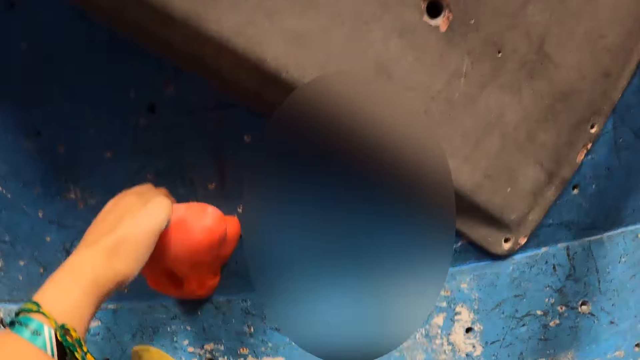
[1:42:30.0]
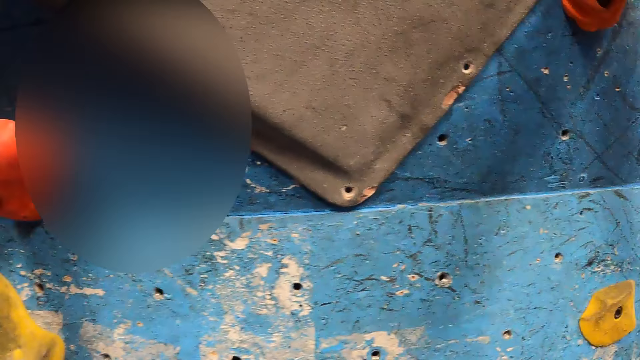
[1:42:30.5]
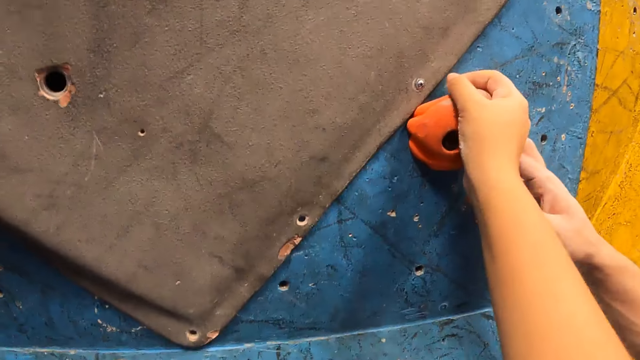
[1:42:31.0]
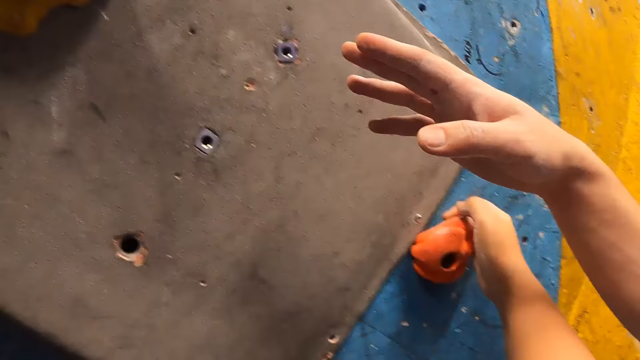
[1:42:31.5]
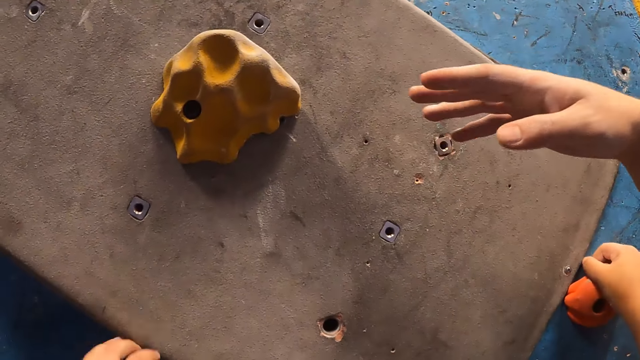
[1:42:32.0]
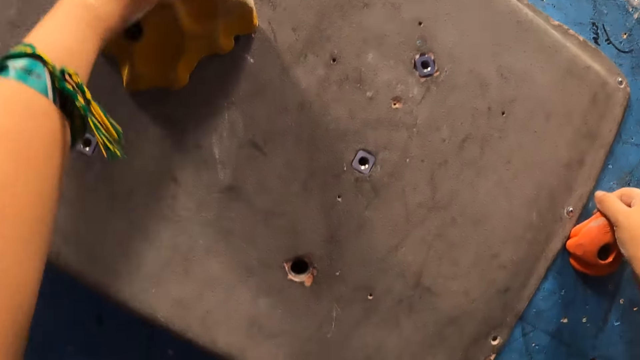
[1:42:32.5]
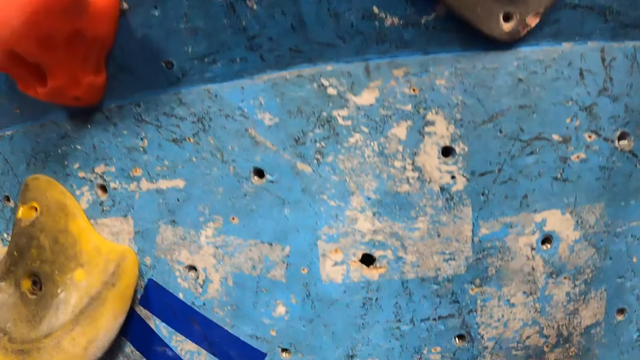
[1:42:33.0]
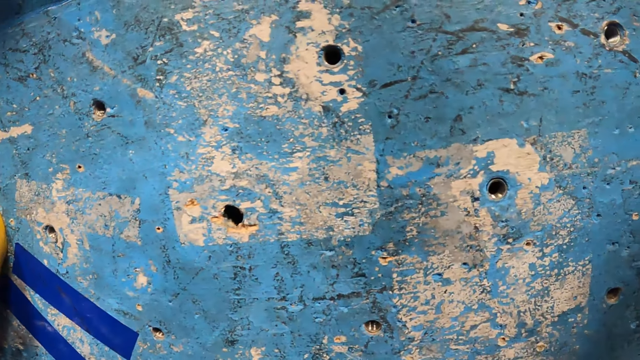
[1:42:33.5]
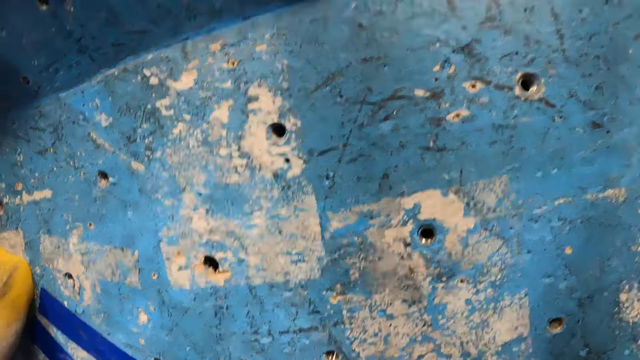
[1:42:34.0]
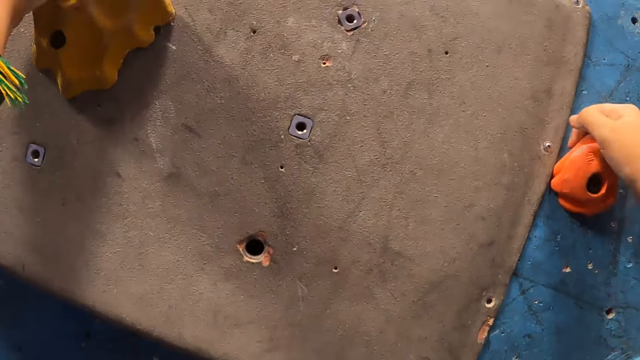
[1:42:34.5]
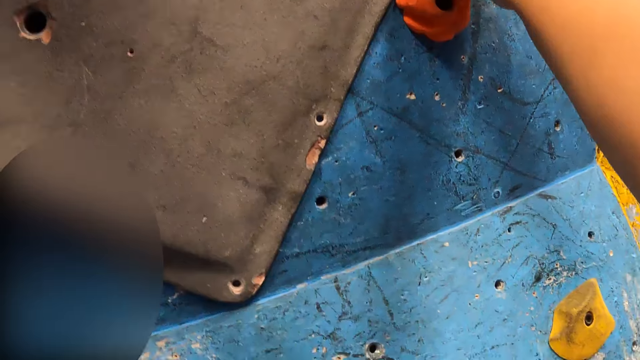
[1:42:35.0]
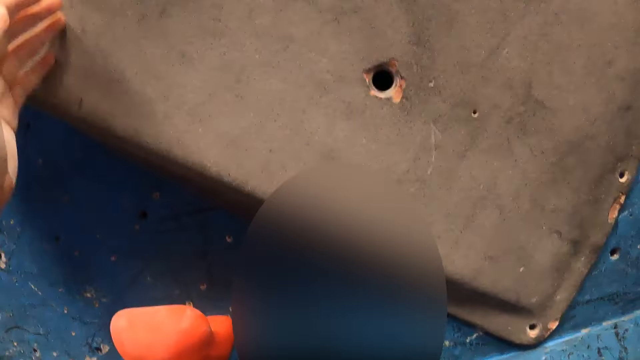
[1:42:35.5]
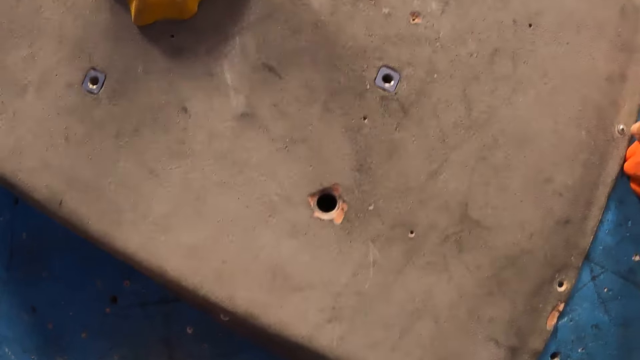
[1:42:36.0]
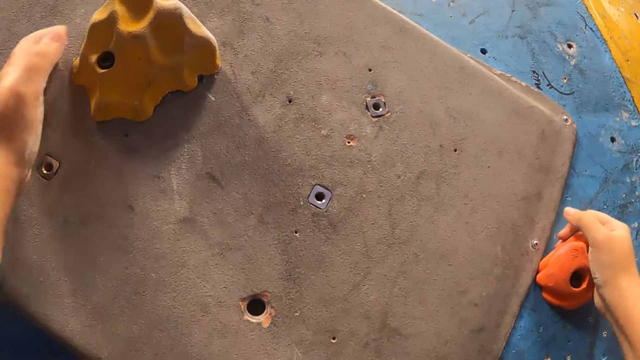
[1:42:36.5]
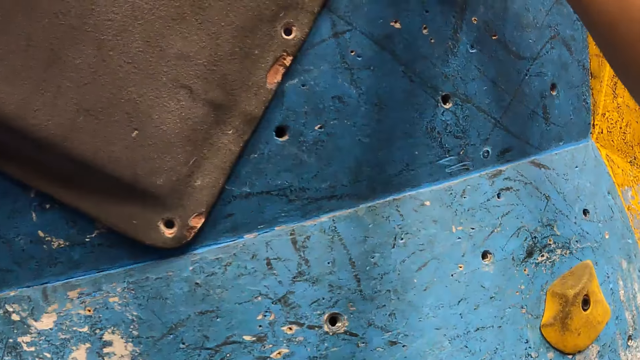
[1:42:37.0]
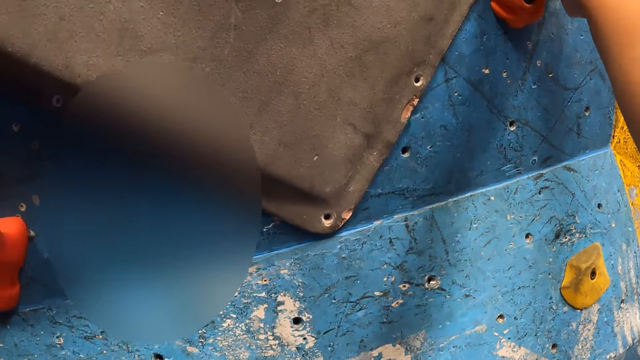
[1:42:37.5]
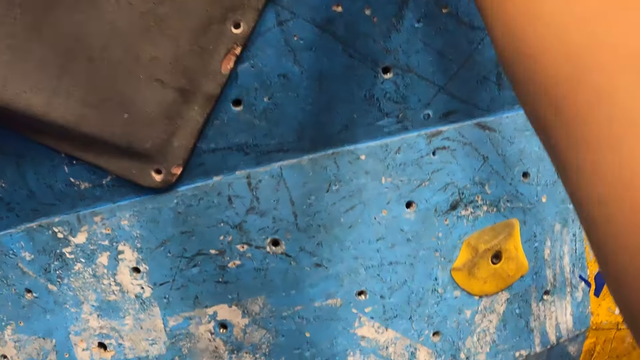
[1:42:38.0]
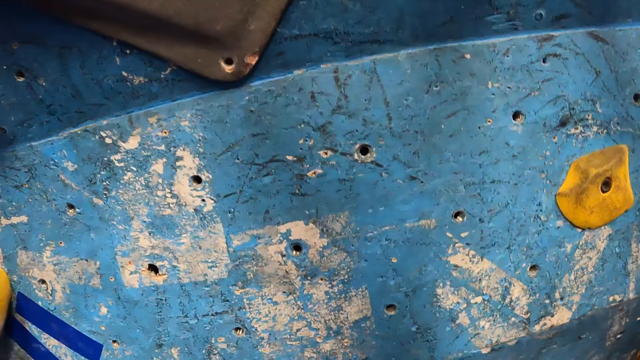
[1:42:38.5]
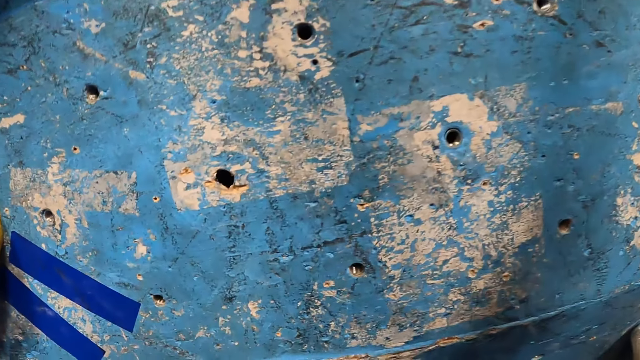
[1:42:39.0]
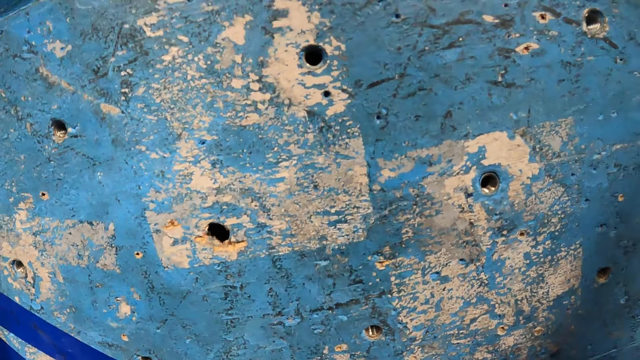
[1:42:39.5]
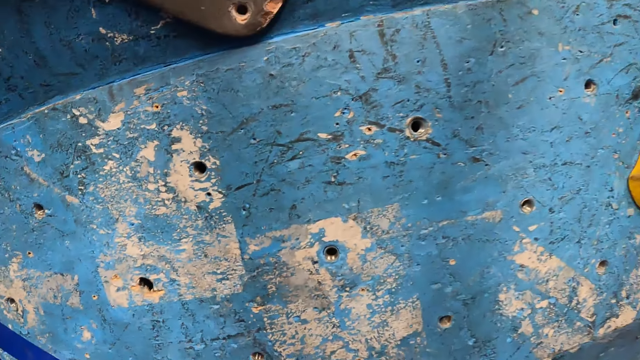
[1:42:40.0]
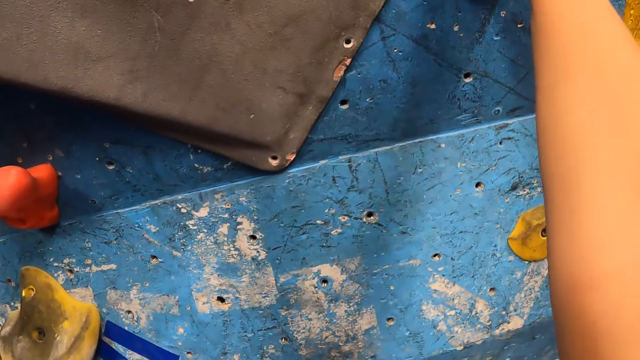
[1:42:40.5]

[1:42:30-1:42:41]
The camera wearer looks around a wall. The instructor instructs the camera wearer up the wall. The camera wearer climbs on the wall. They look around the wall.

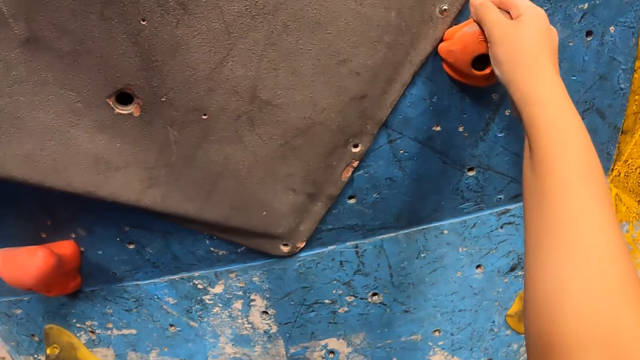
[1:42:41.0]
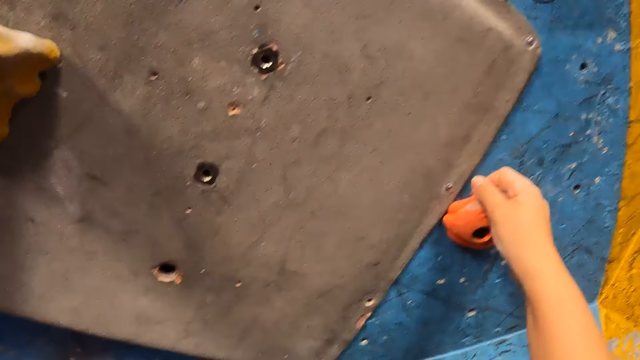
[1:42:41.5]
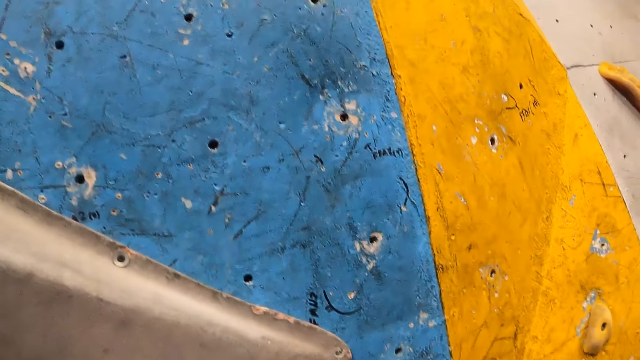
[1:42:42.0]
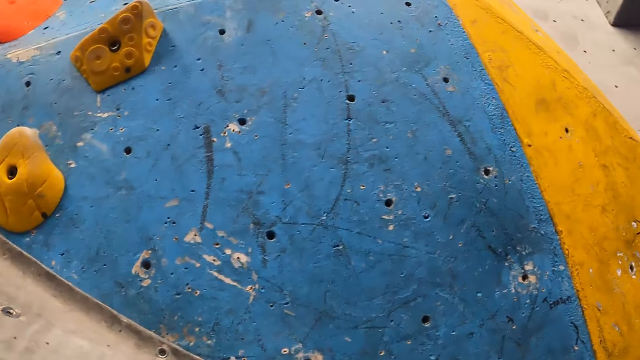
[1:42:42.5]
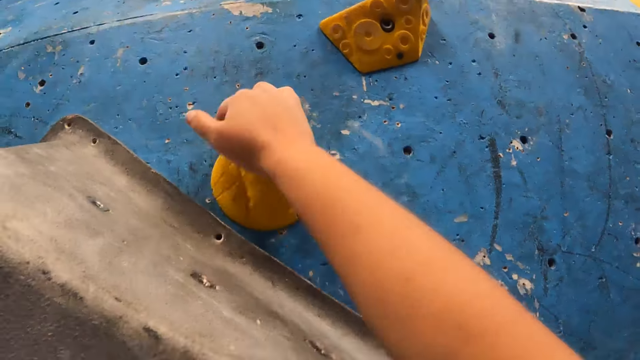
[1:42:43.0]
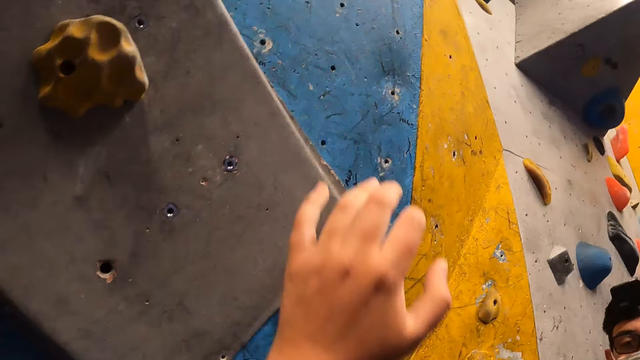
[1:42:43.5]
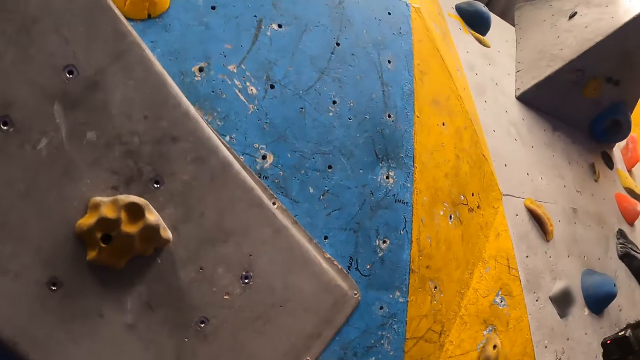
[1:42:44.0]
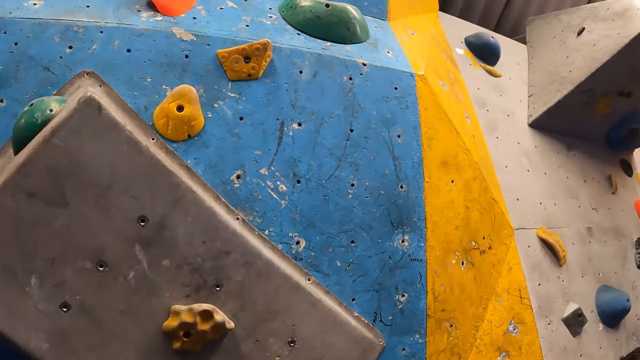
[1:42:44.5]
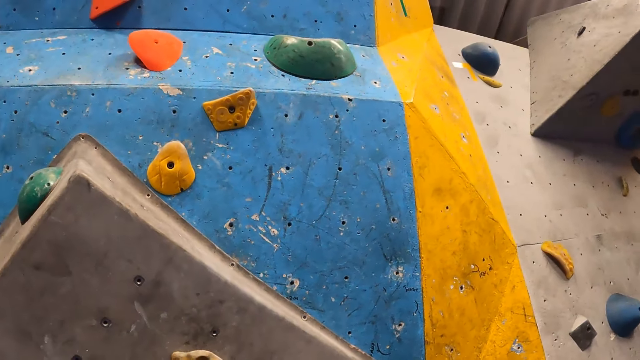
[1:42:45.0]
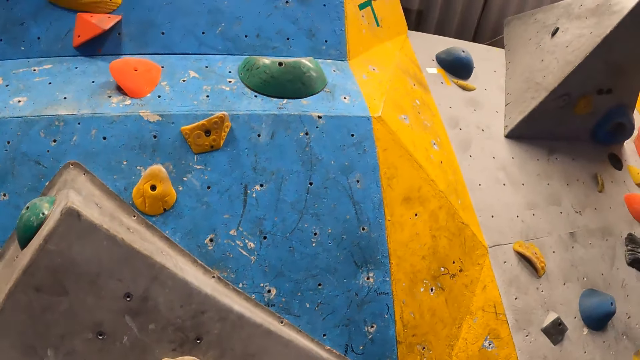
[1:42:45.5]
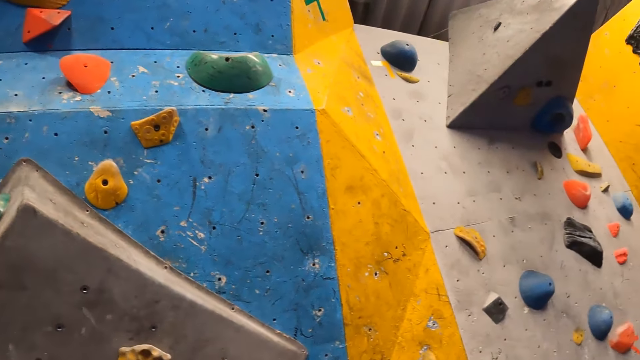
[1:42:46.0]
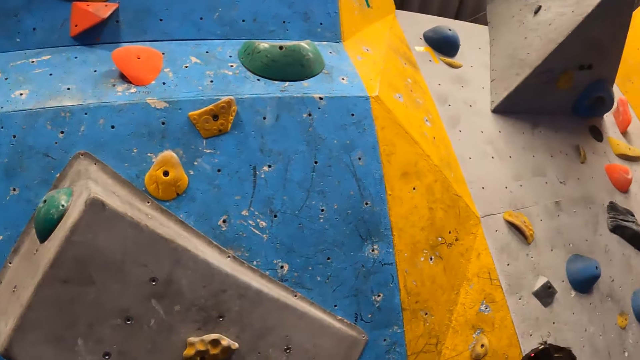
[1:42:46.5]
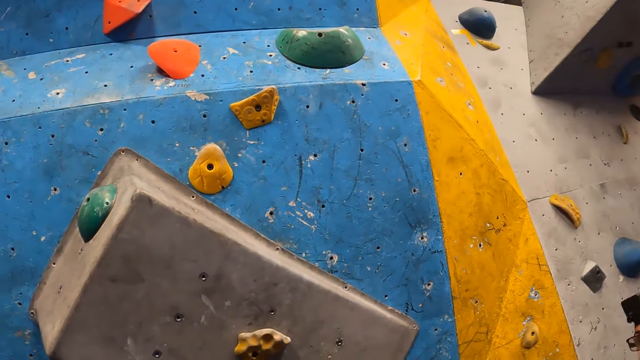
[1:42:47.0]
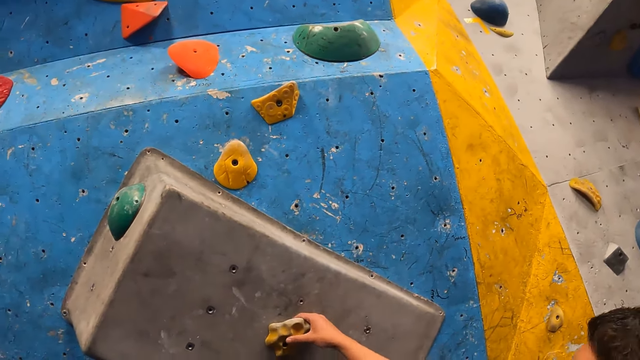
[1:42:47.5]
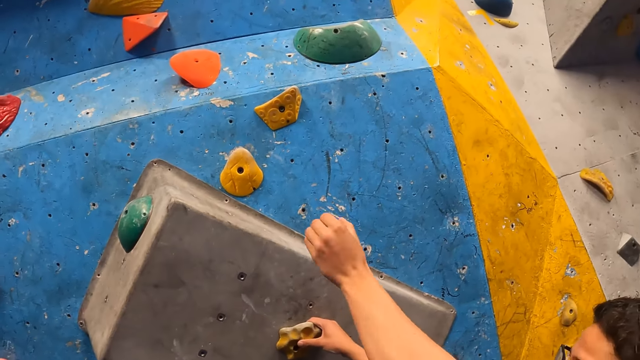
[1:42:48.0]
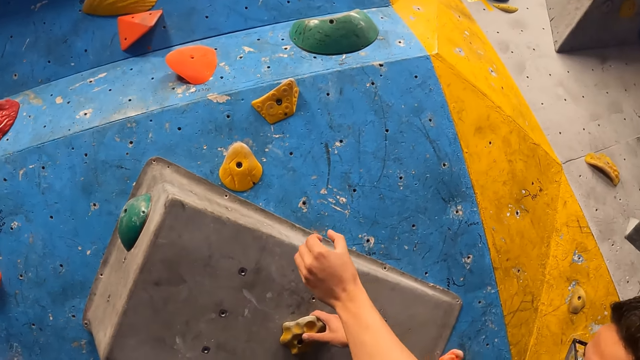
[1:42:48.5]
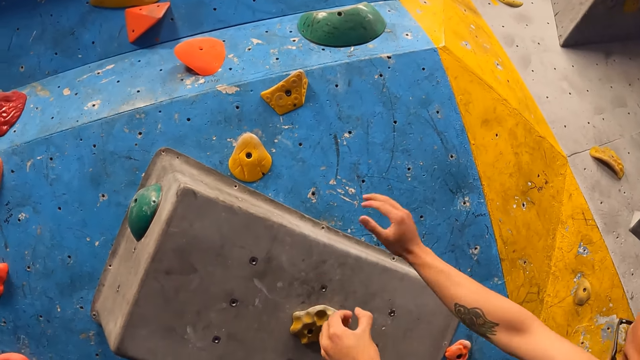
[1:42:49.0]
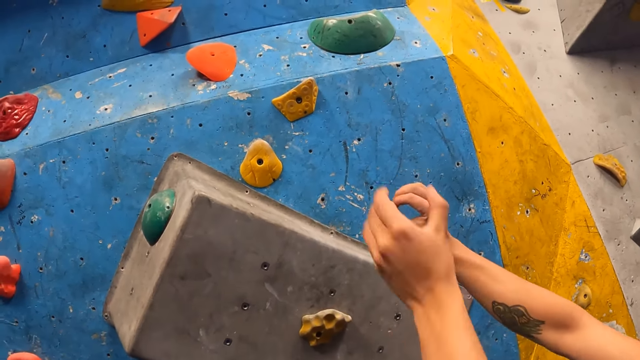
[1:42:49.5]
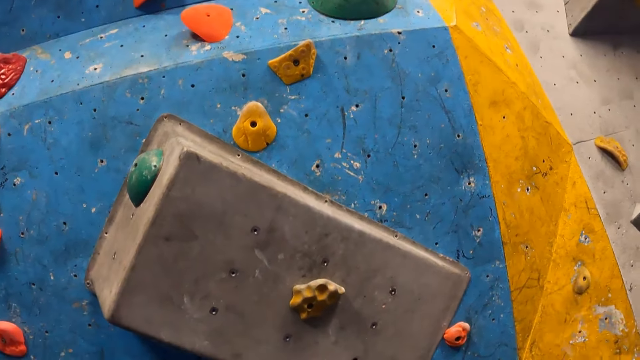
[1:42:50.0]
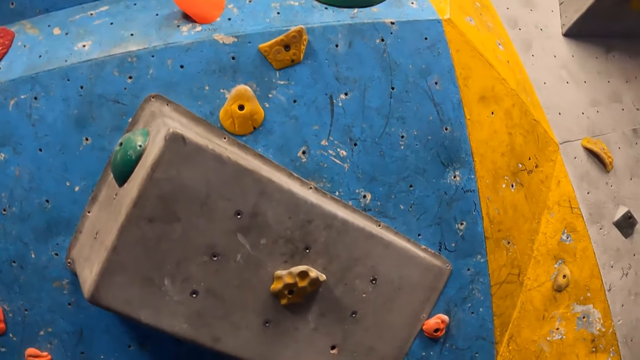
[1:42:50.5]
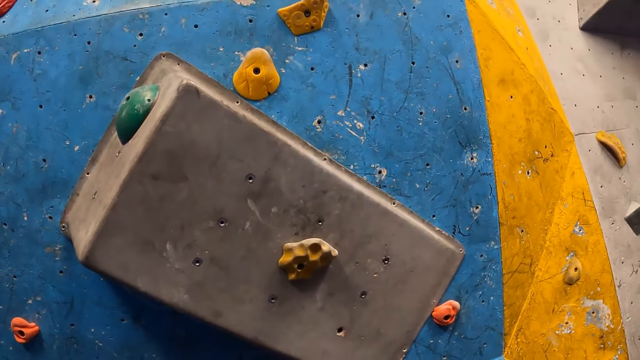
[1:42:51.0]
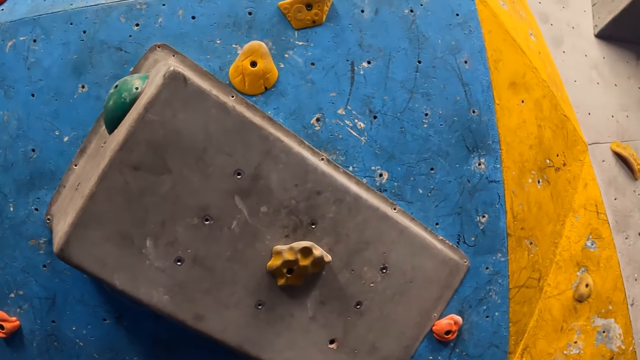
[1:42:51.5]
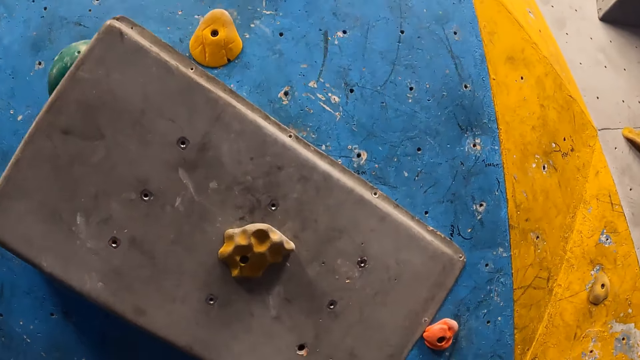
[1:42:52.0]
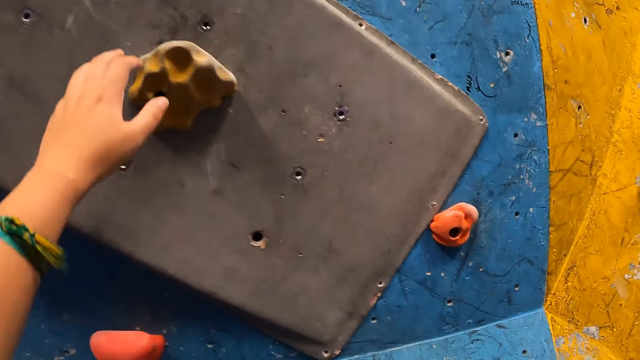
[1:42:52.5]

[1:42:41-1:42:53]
The camera wearer climbs on a wall. They fall from the wall. They look around the wall. The instructor instructs the camera wearer up the wall. The camera wearer climbs on the wall. They look around the wall.
